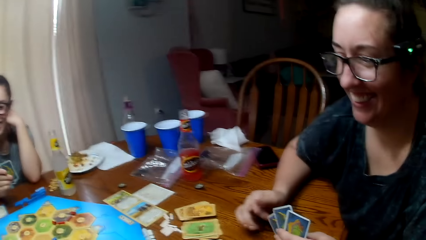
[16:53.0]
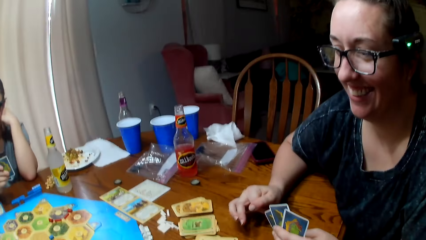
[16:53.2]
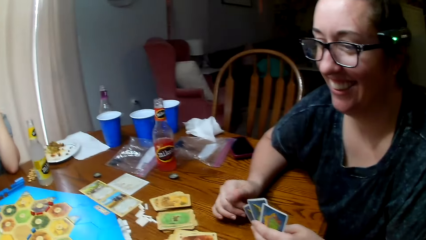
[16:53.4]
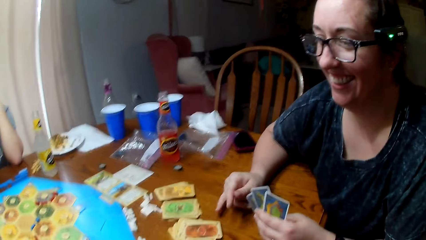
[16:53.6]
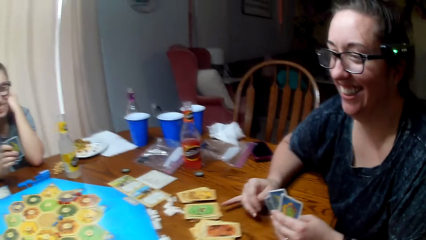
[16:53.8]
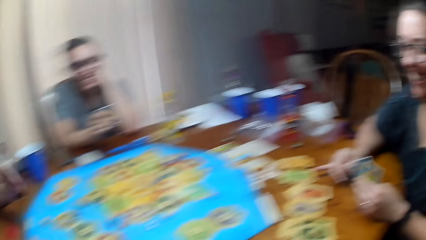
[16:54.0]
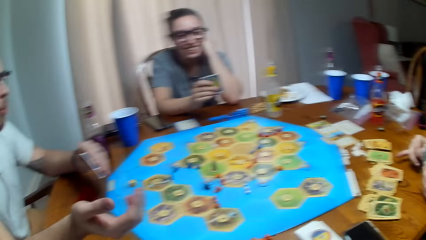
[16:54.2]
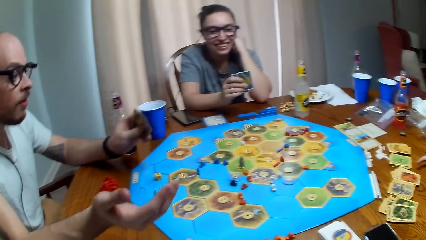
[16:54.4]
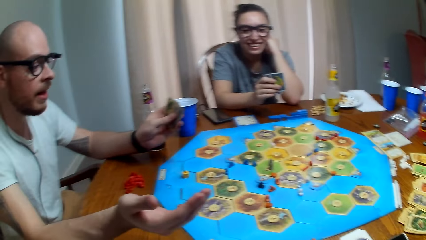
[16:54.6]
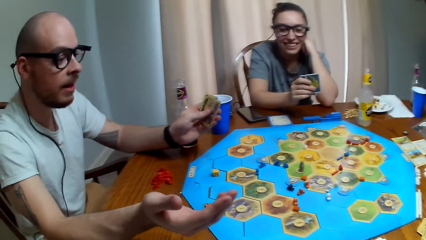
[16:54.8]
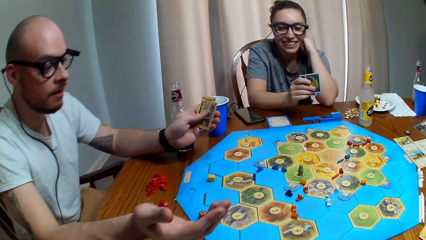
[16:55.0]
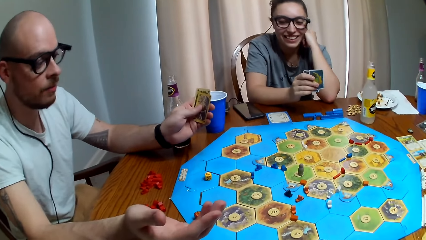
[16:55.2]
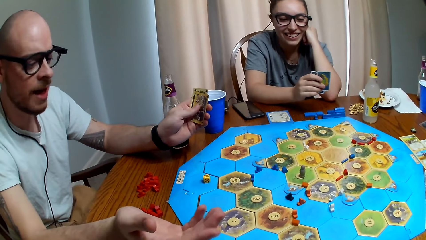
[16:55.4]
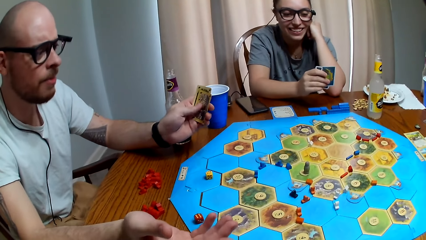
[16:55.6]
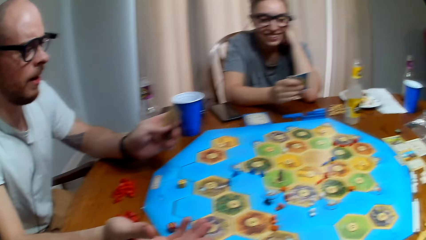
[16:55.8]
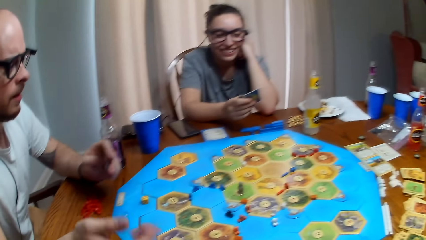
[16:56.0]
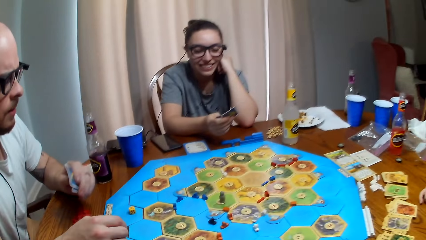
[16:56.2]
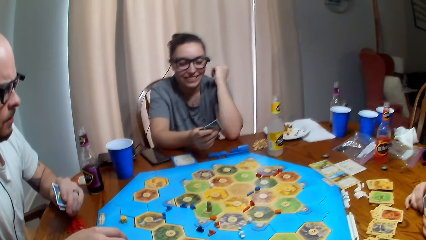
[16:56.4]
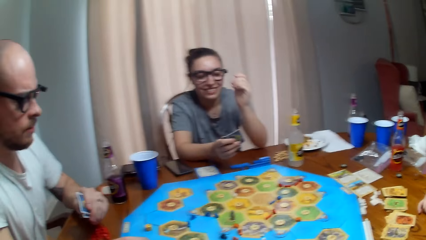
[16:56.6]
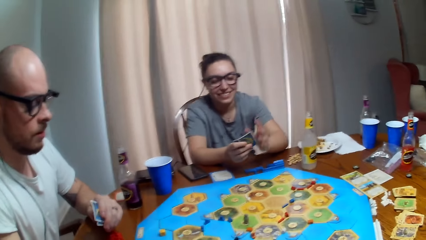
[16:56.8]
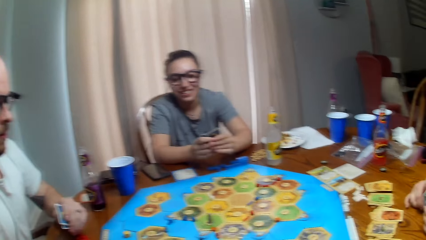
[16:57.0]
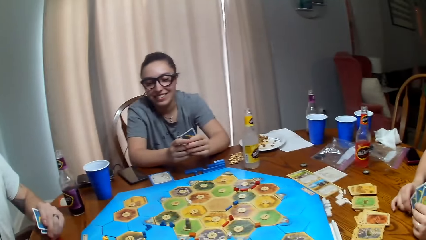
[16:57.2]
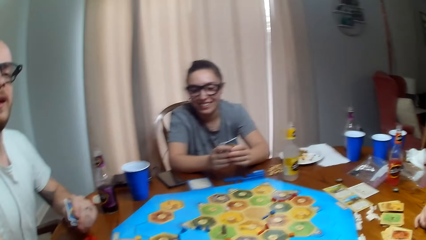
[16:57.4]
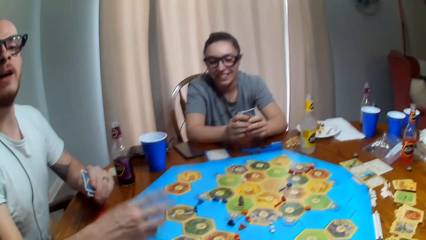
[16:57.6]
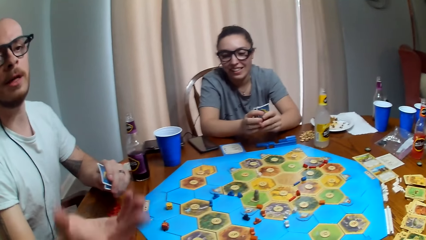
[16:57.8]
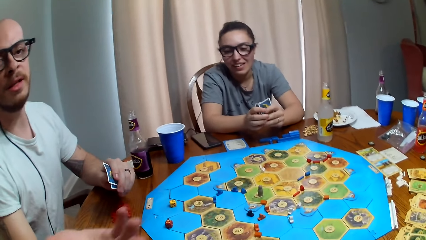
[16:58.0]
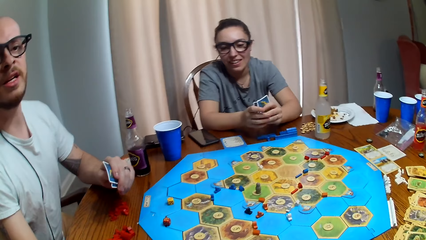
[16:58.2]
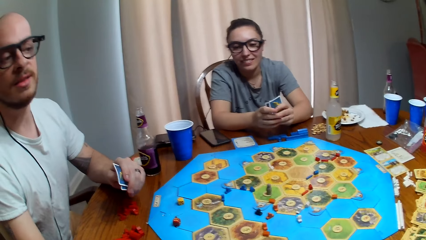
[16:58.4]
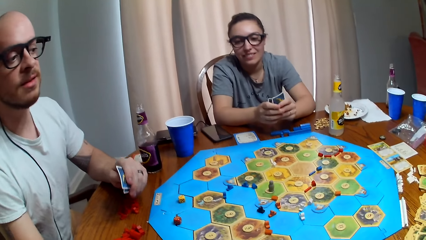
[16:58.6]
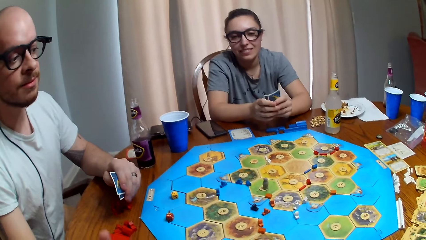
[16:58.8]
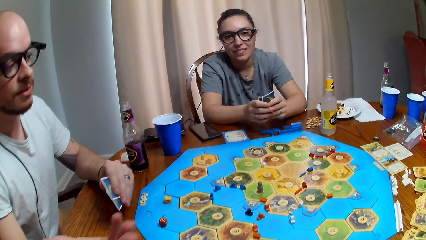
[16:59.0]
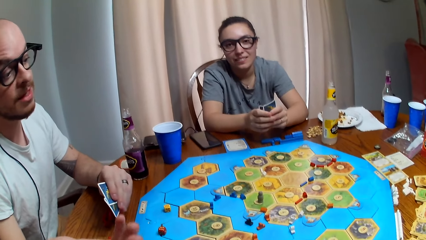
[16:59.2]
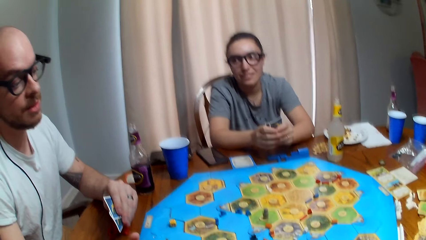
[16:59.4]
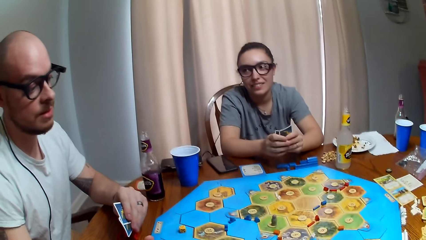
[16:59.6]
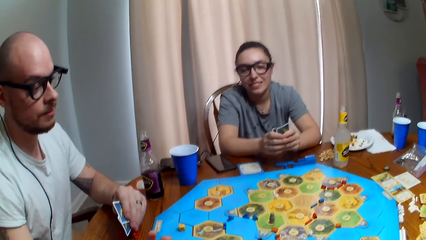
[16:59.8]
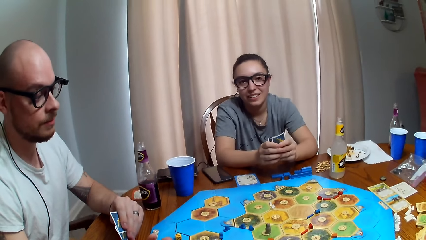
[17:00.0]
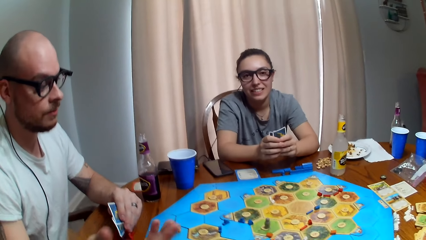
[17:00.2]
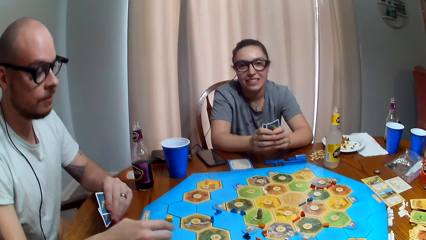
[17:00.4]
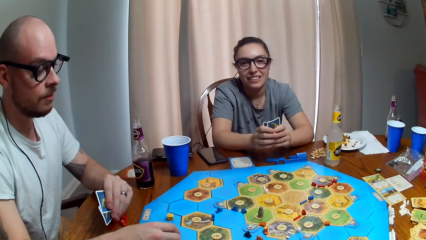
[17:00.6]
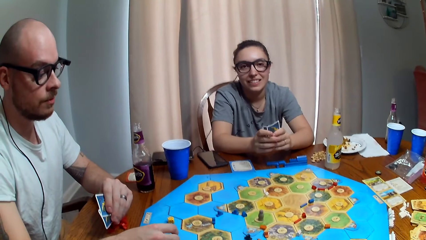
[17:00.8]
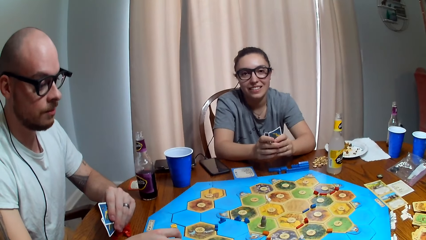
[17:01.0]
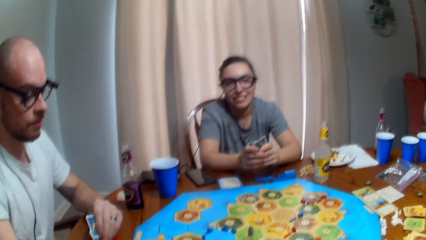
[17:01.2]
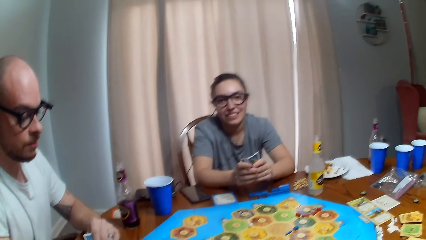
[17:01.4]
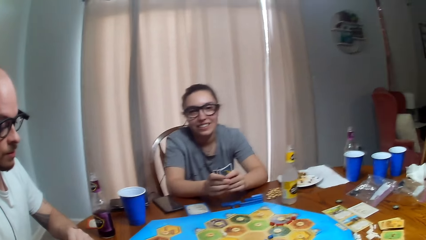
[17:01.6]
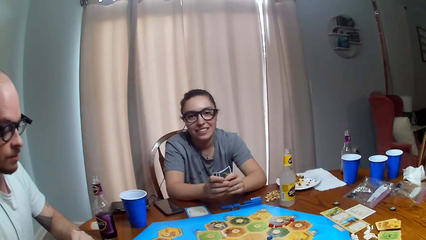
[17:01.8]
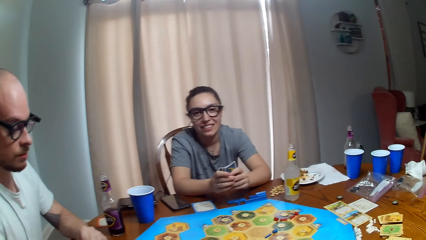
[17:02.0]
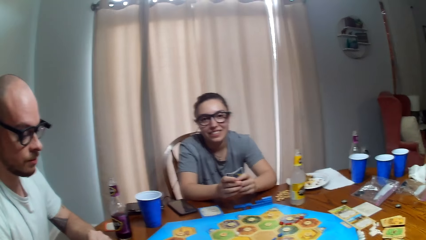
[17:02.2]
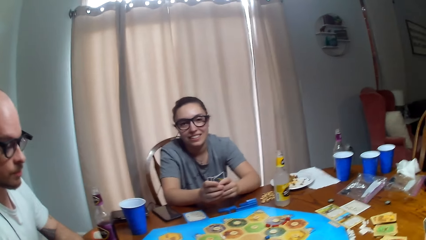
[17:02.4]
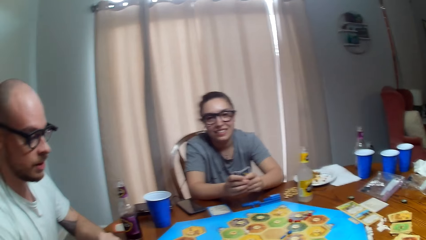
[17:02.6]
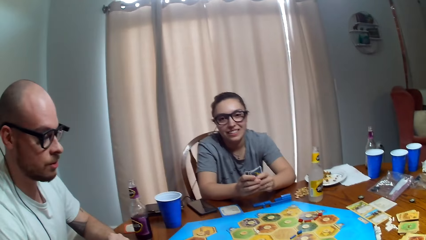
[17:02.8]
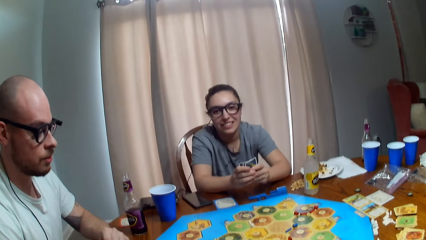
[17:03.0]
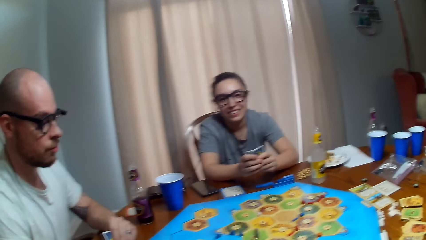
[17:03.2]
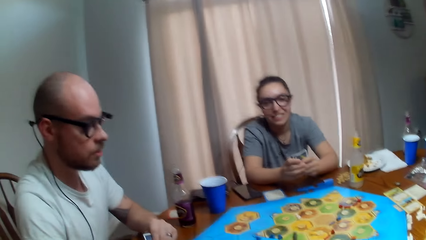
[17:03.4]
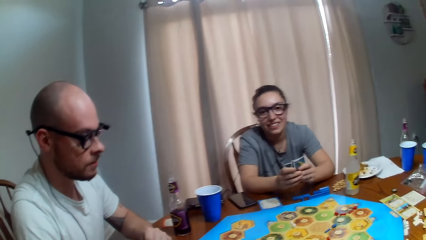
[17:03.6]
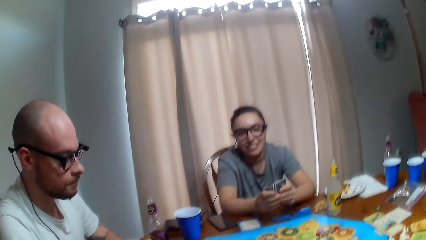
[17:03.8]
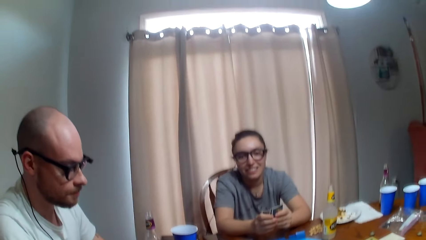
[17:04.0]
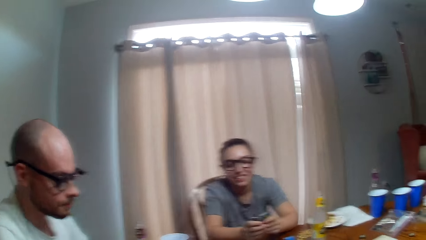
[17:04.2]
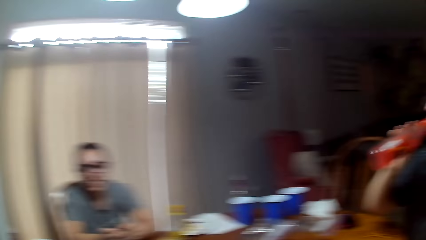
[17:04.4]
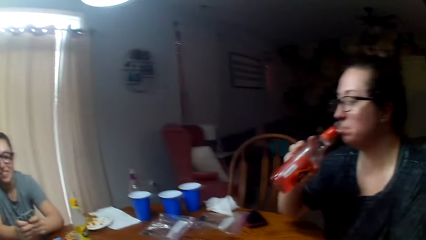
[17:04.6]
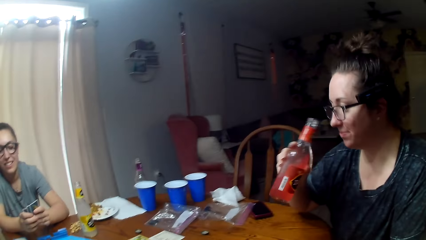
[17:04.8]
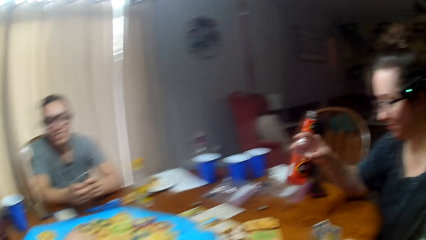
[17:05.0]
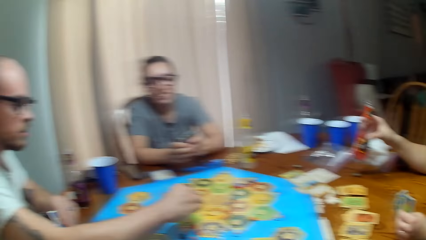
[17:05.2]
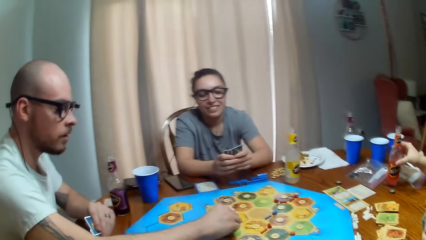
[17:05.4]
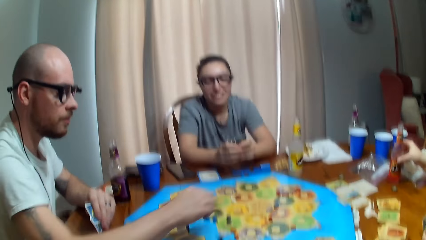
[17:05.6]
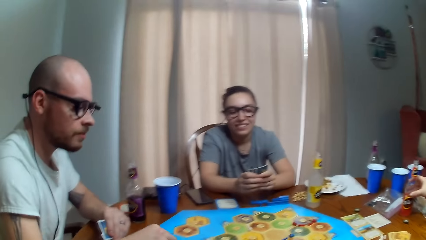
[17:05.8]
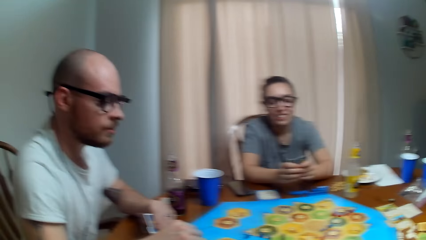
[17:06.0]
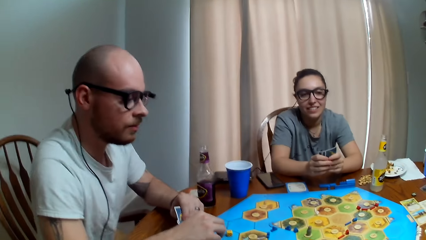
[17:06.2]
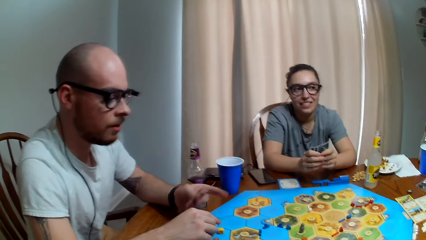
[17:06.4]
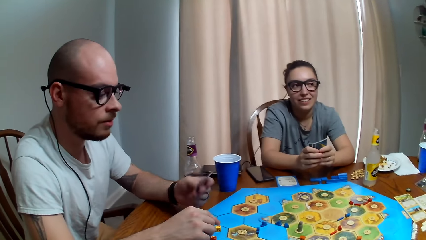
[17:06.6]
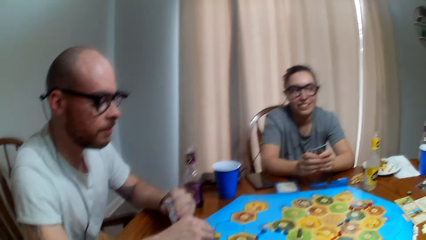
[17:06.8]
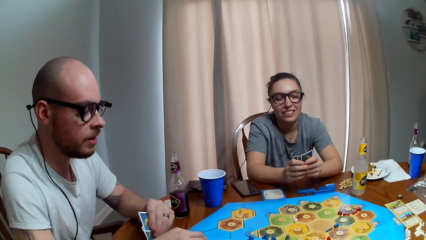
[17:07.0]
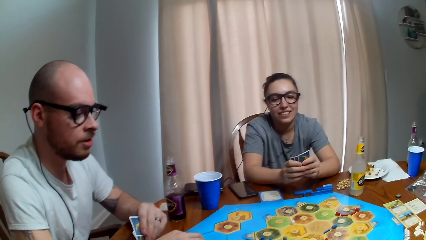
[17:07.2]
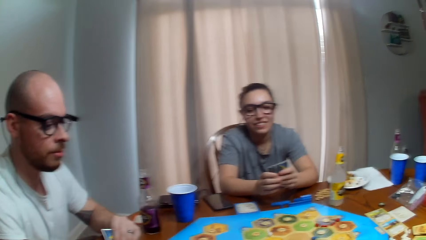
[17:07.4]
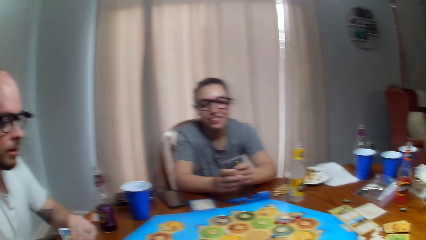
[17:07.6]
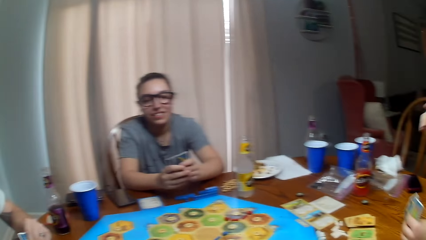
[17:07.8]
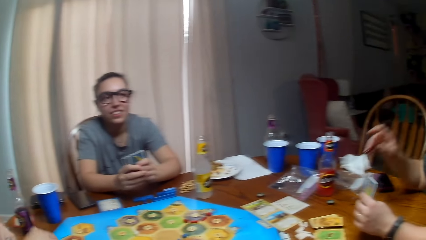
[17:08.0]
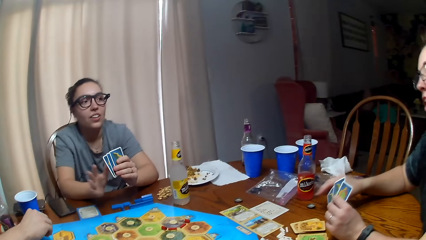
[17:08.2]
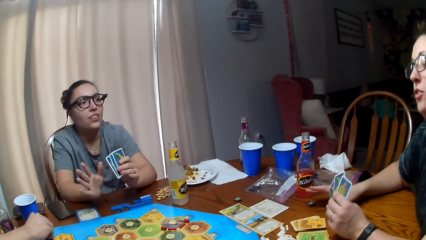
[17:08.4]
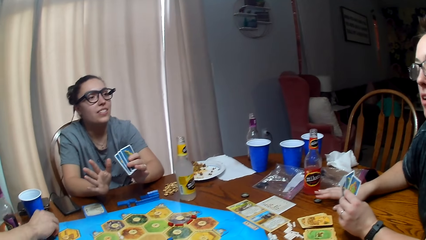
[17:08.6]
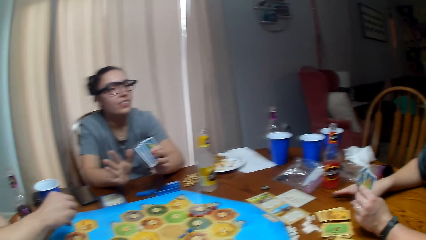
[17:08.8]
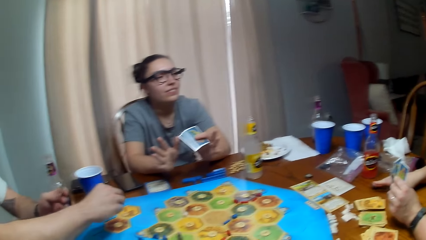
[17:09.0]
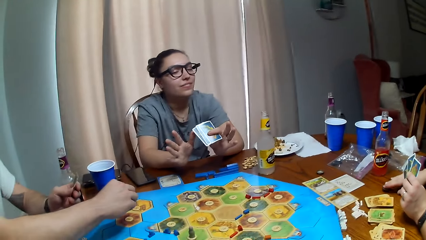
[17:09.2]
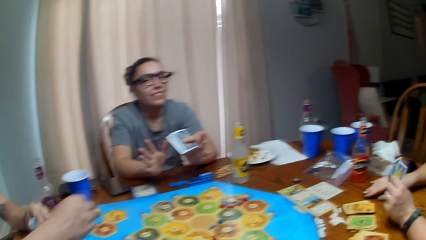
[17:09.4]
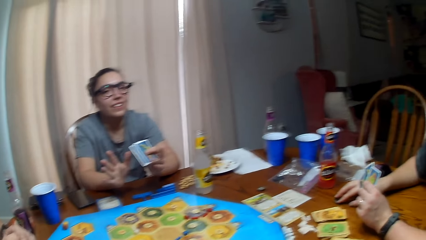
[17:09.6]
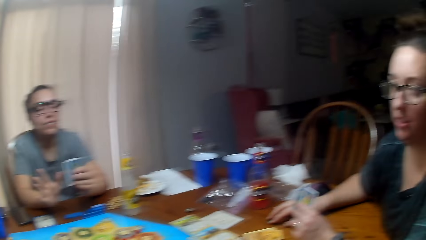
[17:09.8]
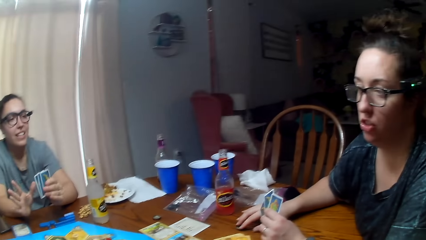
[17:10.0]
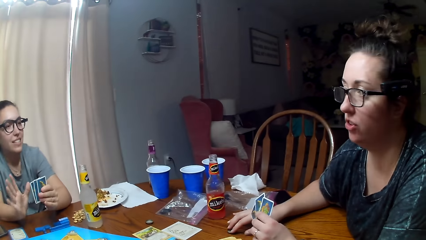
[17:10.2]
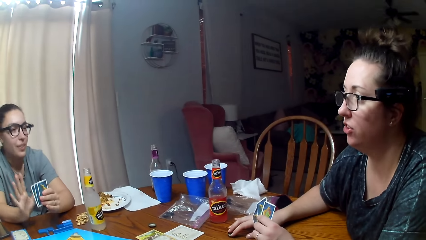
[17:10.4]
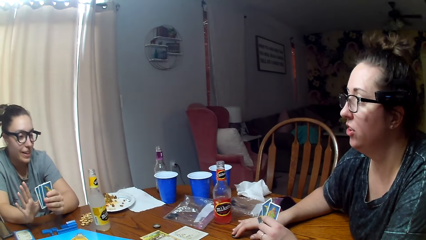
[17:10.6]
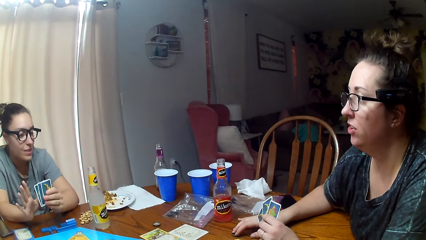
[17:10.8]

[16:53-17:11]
A person talks. The camera wearer talks. Another person puts a drink on the table. The camera wearer dialogues with that person and two other persons. A person talks.
